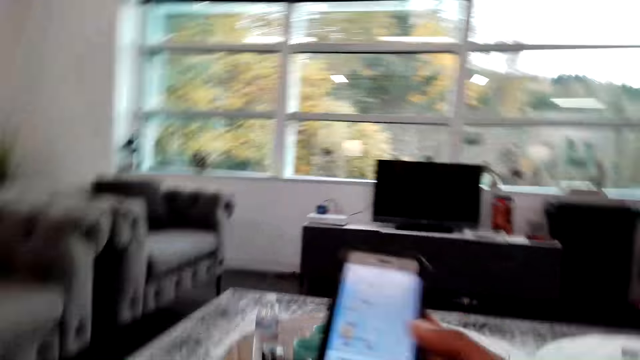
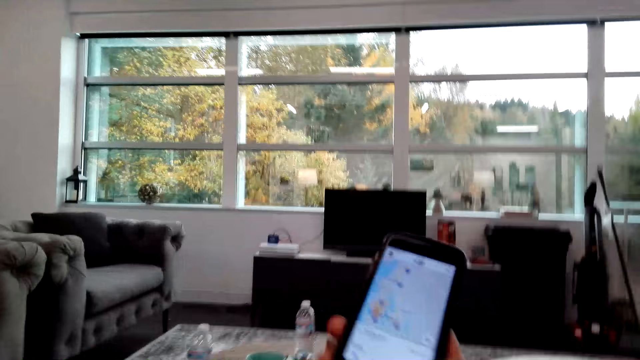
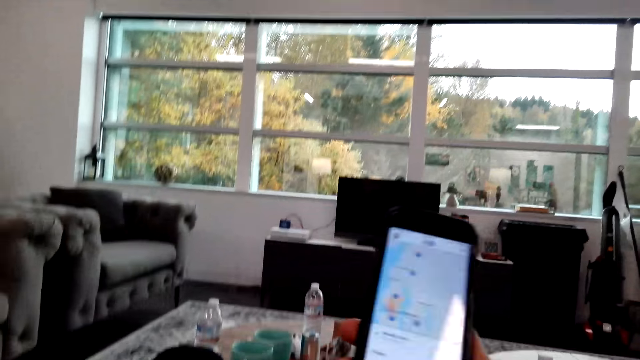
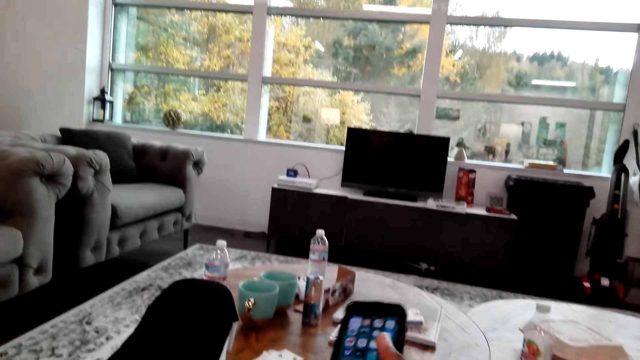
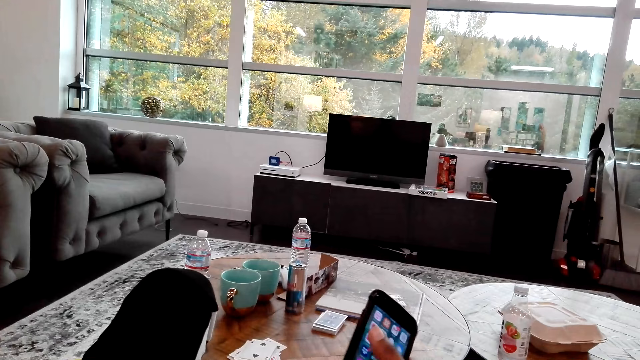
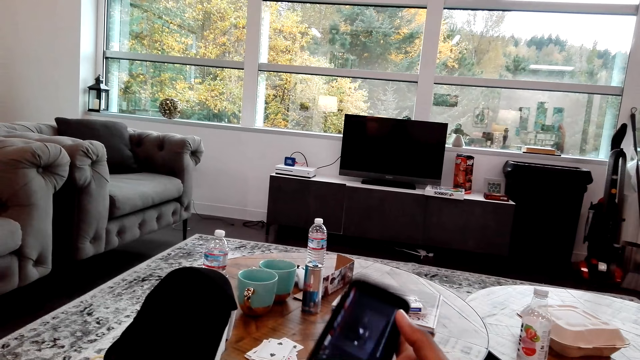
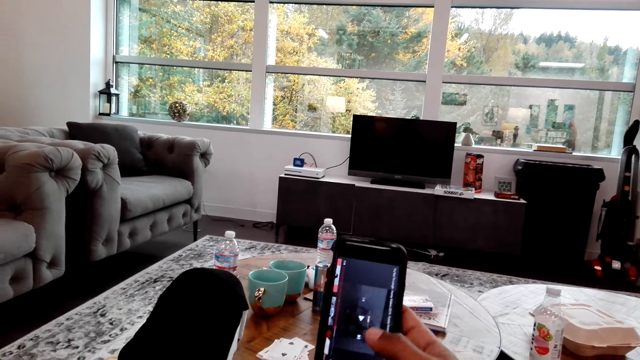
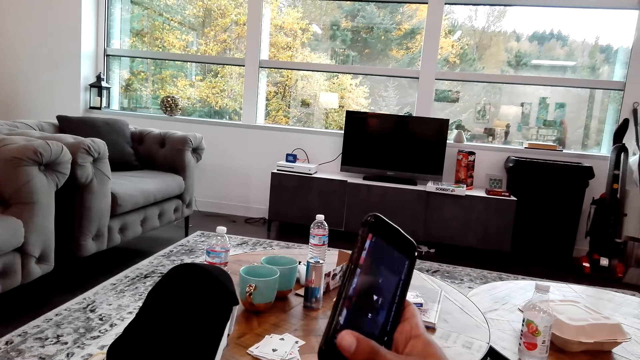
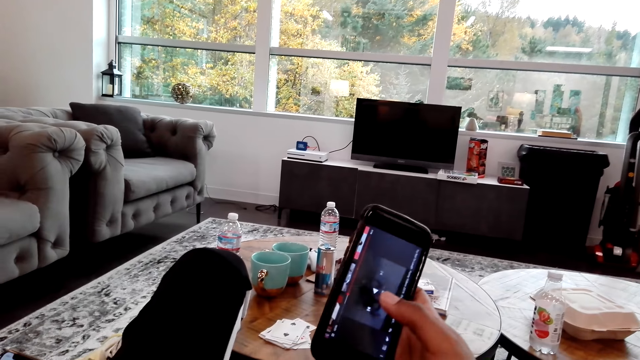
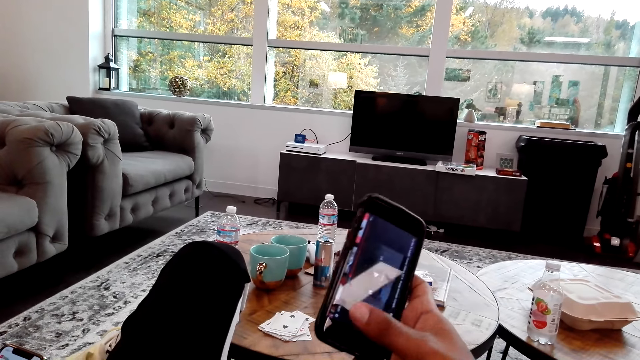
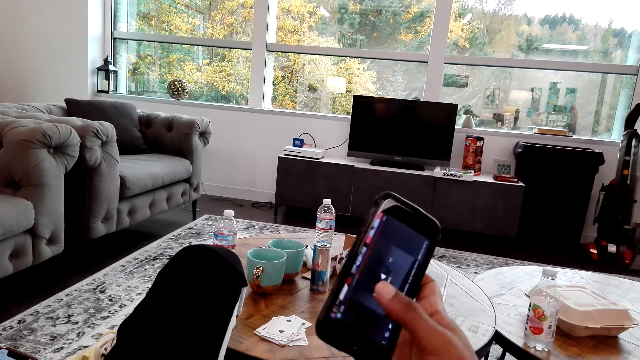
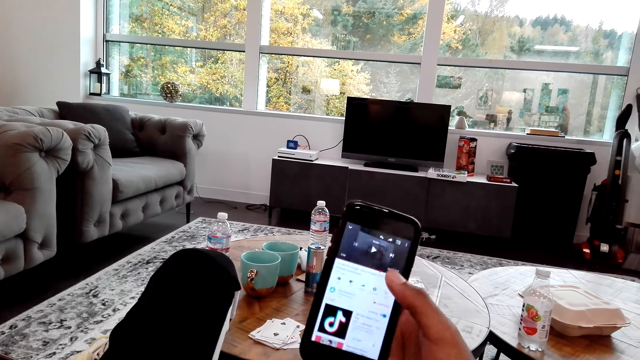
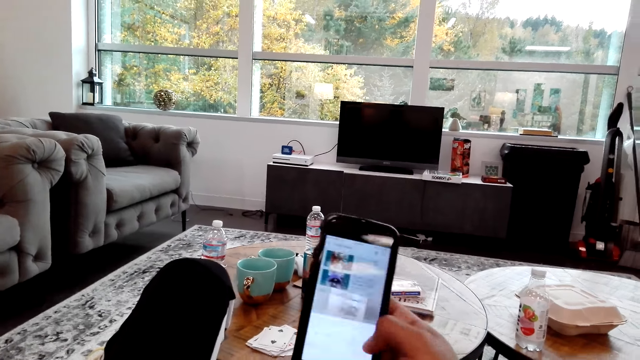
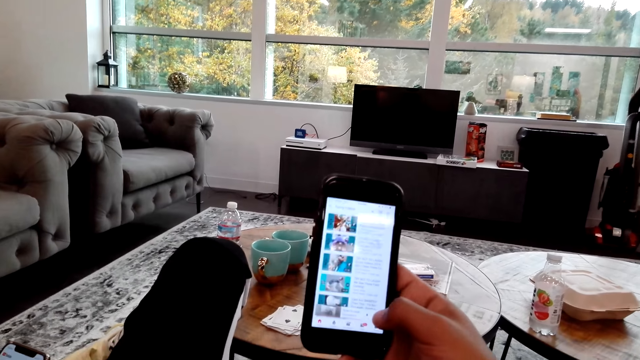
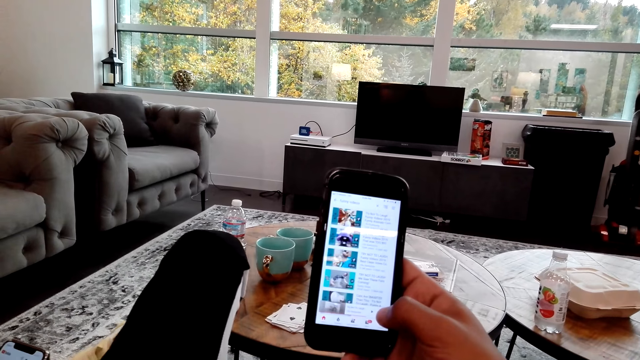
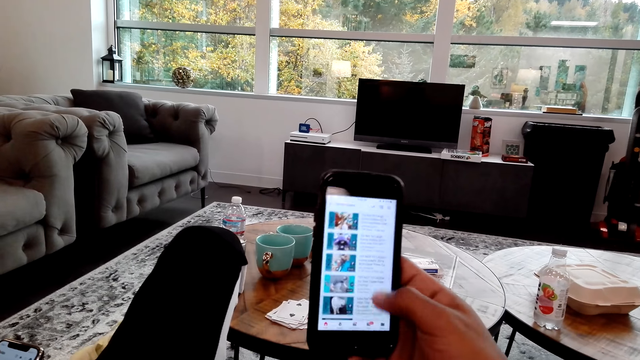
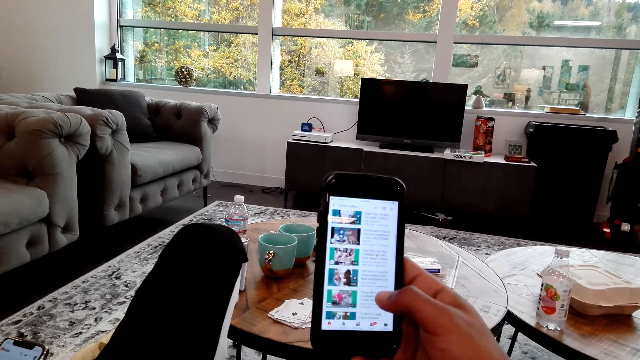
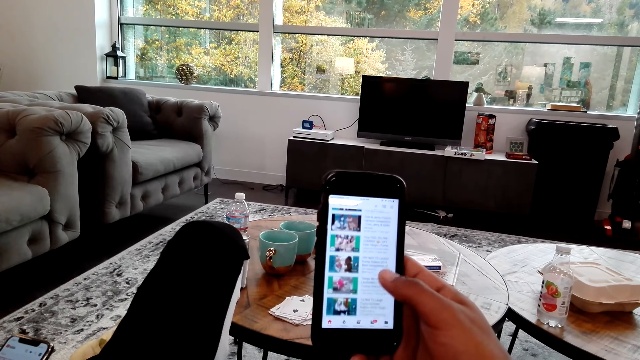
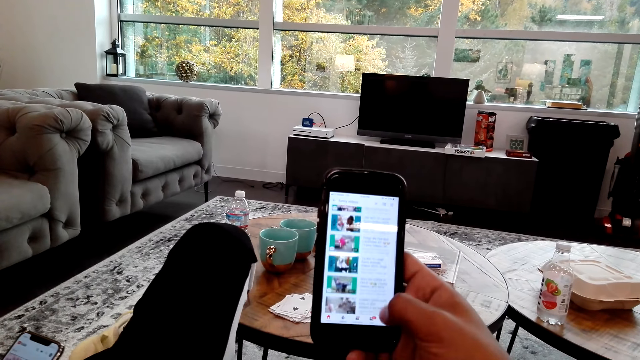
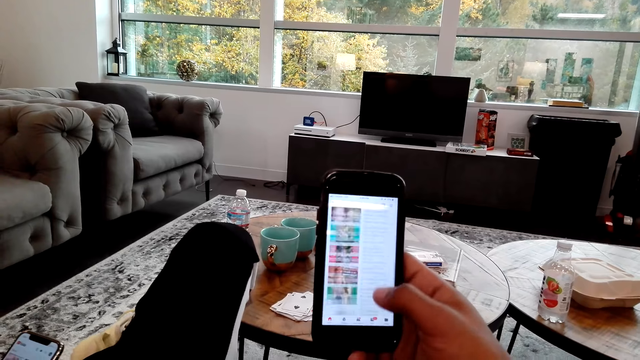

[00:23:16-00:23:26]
The camera wearer looks around the room, moves the phone and talks to a man. He scrolls his phone. He operates the phone.

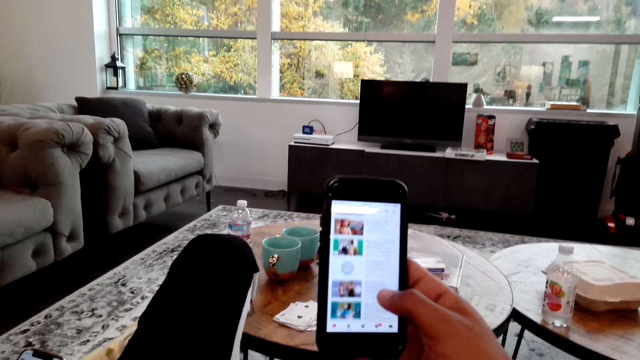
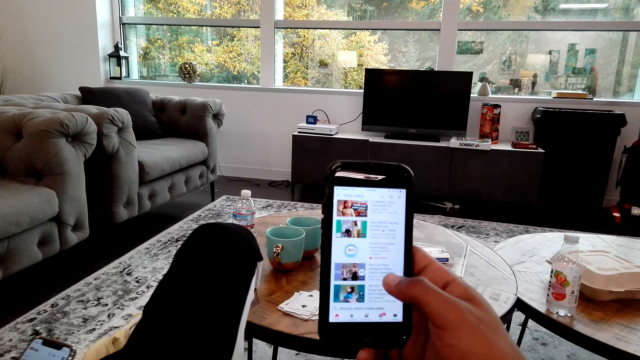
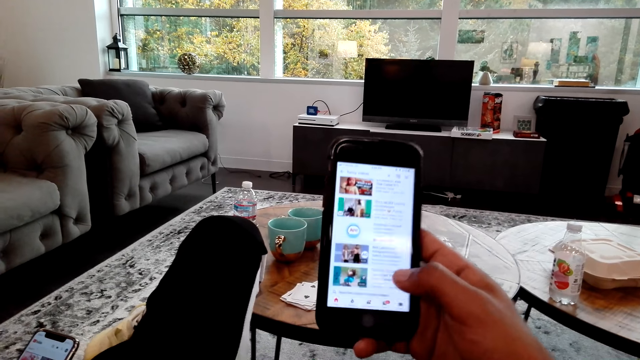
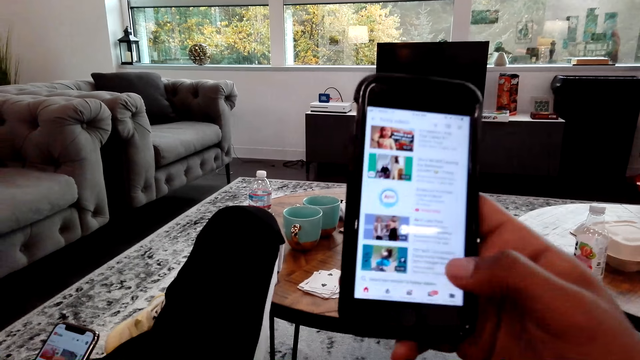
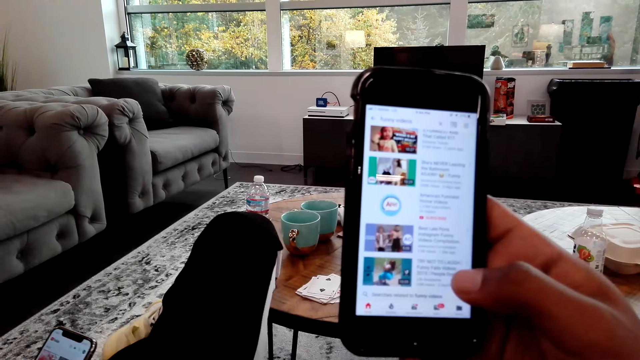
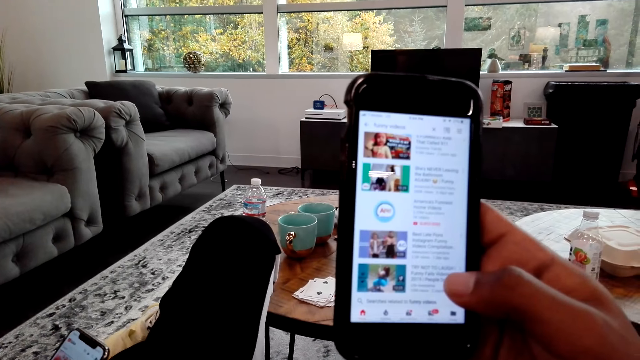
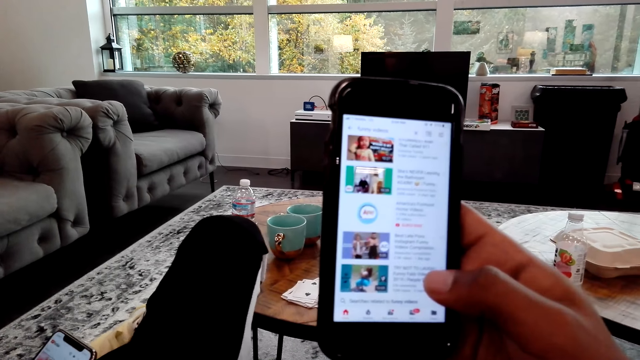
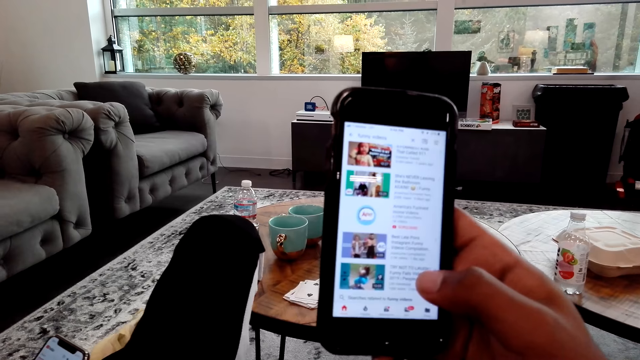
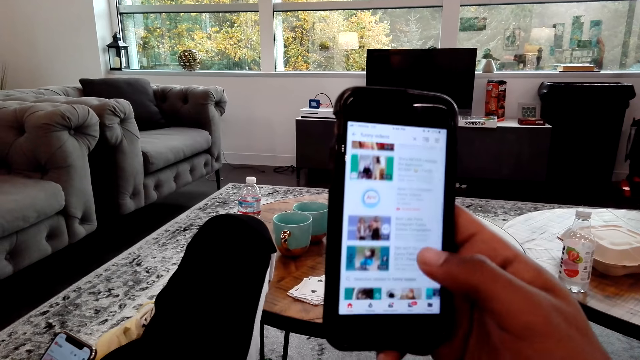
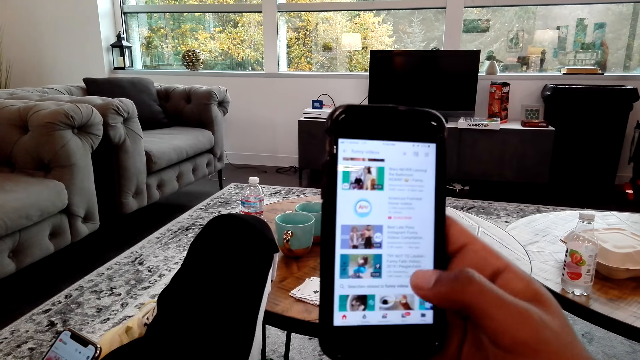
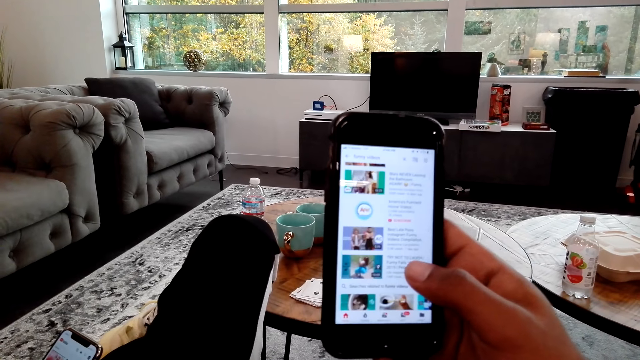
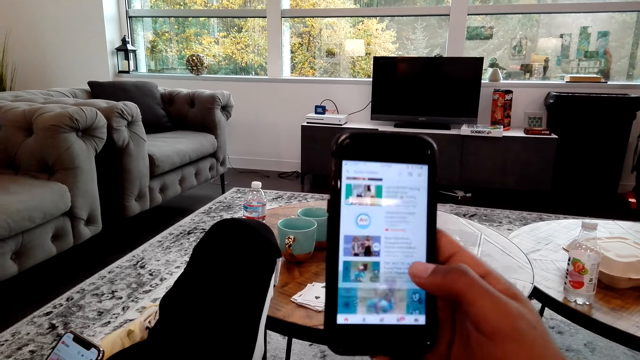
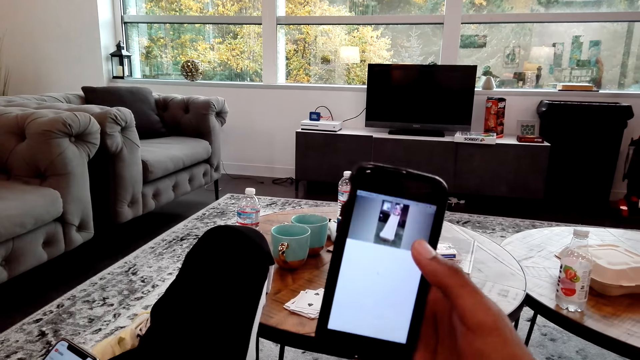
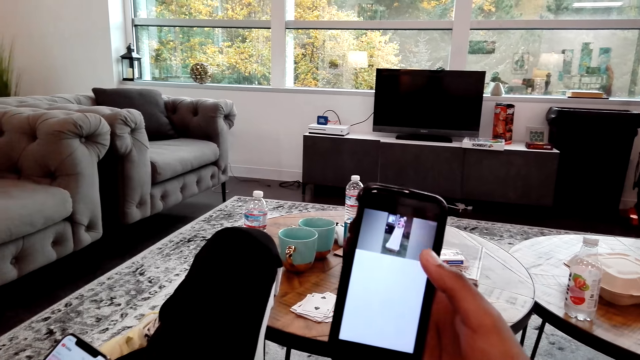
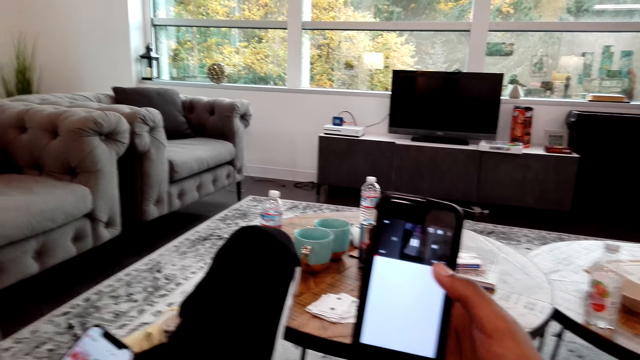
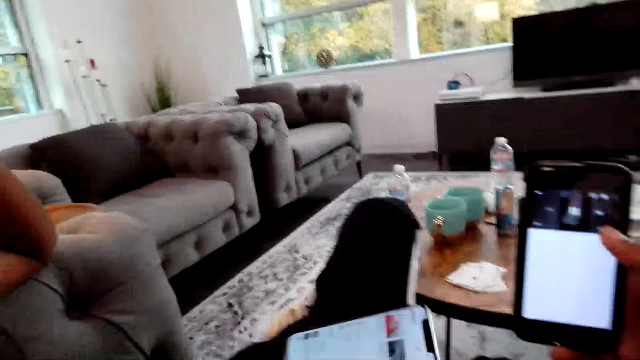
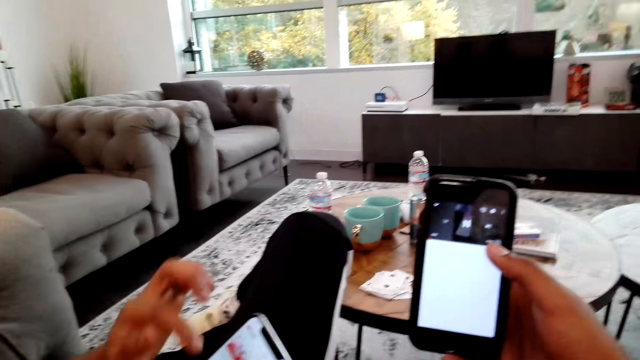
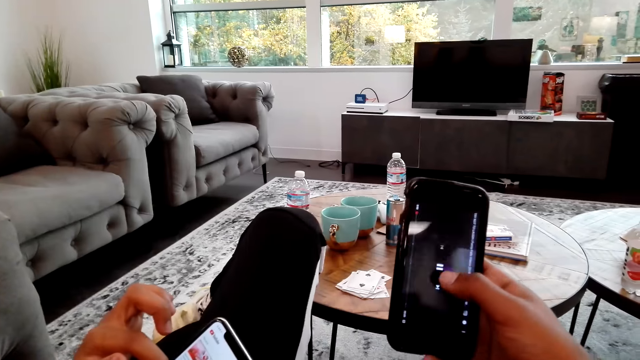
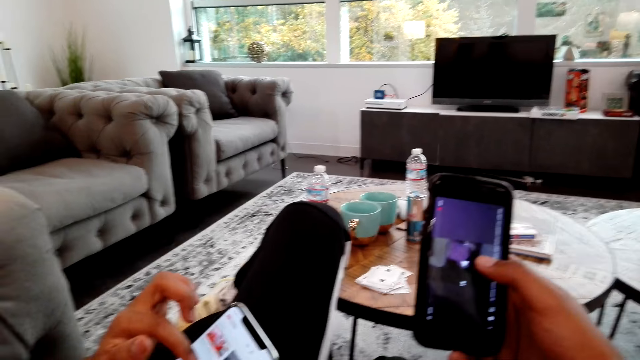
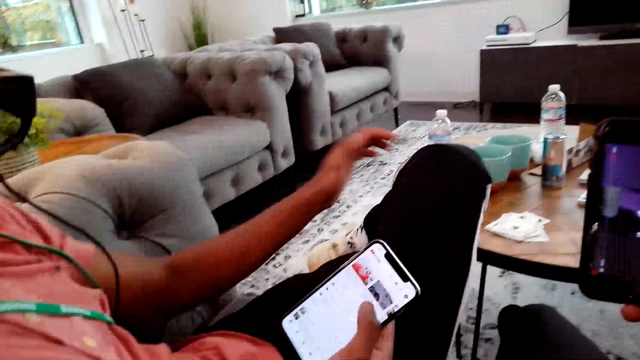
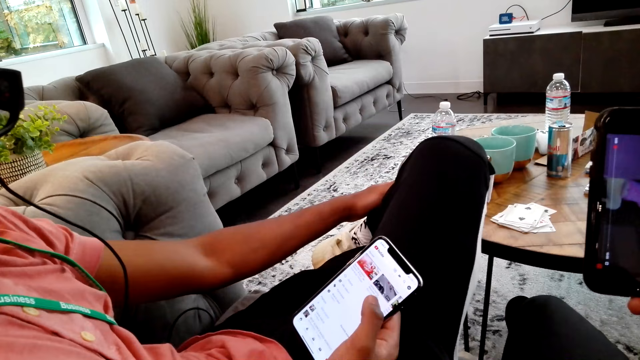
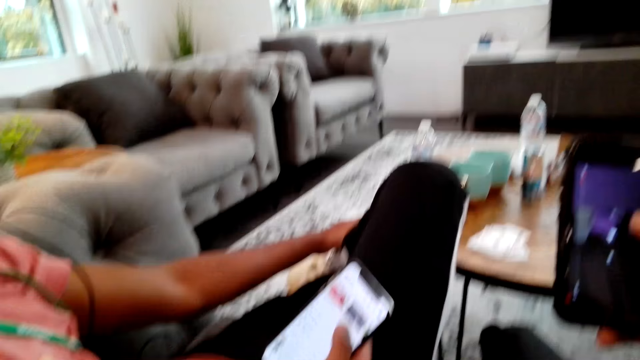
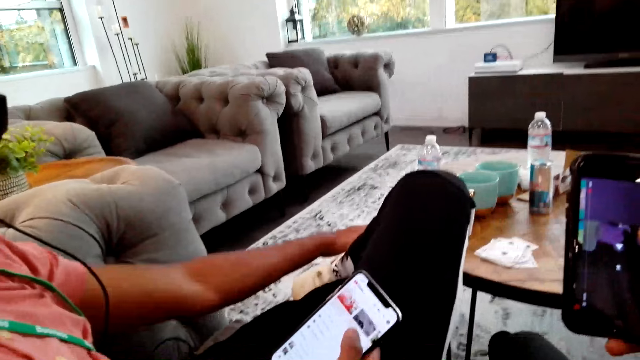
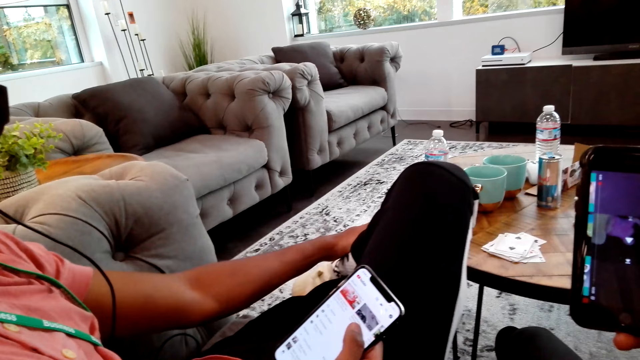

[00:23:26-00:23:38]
The camera wearer talks to a man. He watches YouTube with his phone. The man moves his hand. The camera wearer converses with the man.
